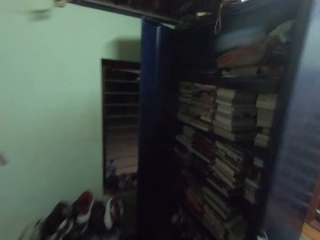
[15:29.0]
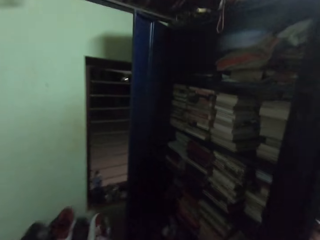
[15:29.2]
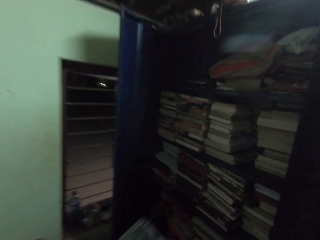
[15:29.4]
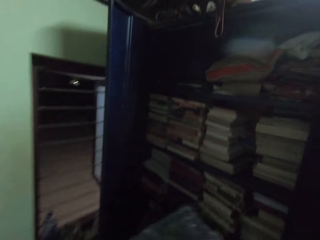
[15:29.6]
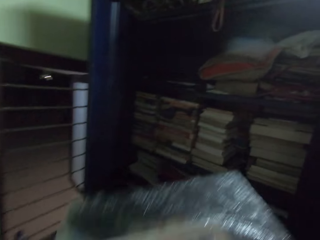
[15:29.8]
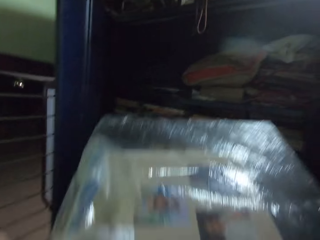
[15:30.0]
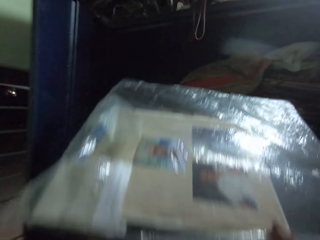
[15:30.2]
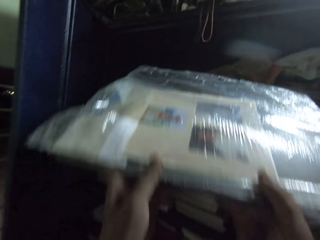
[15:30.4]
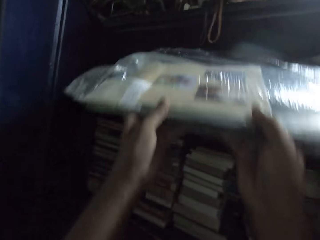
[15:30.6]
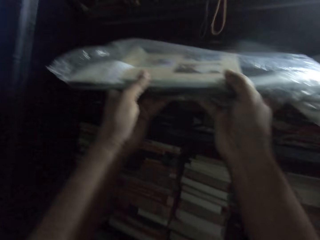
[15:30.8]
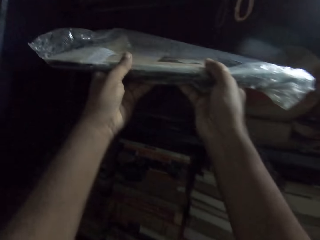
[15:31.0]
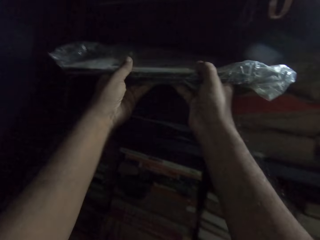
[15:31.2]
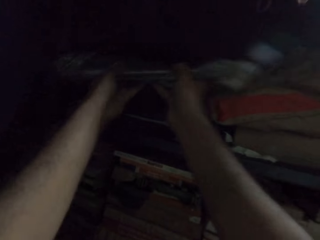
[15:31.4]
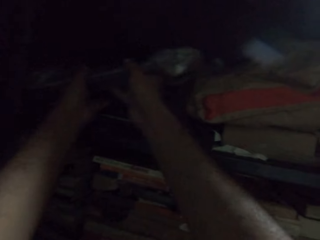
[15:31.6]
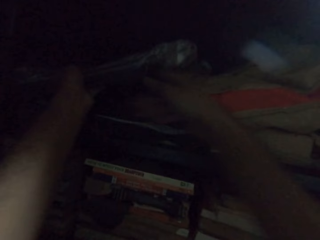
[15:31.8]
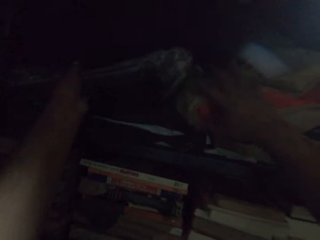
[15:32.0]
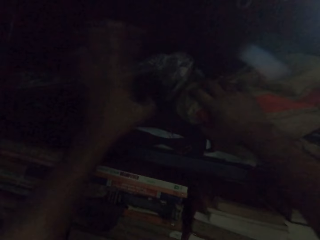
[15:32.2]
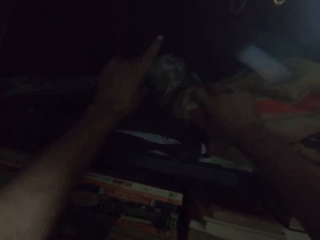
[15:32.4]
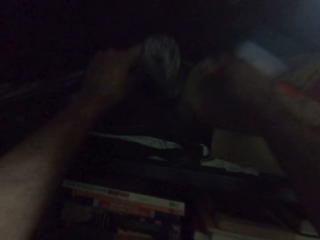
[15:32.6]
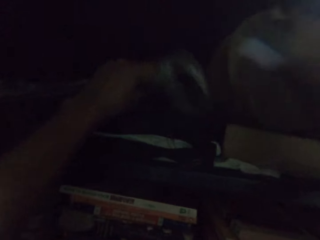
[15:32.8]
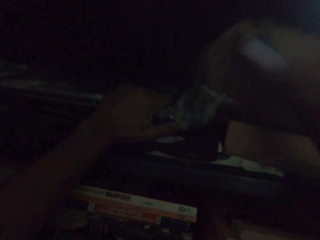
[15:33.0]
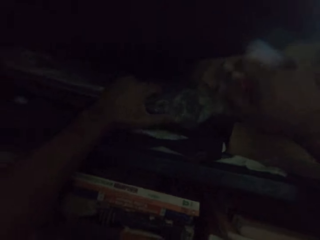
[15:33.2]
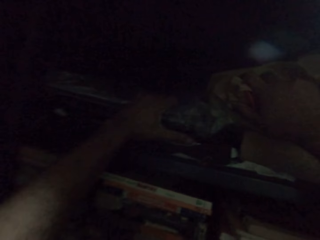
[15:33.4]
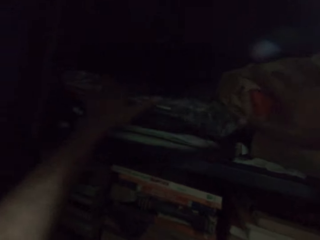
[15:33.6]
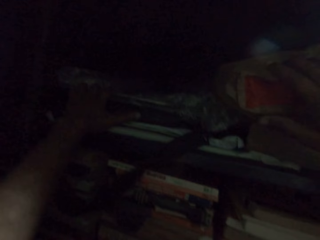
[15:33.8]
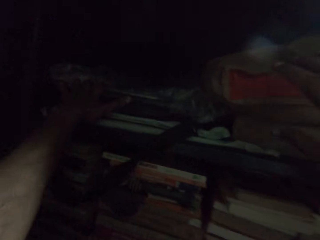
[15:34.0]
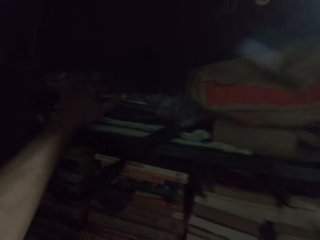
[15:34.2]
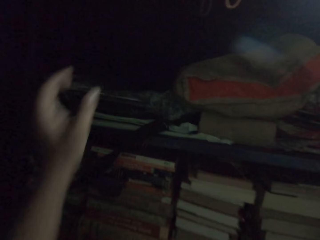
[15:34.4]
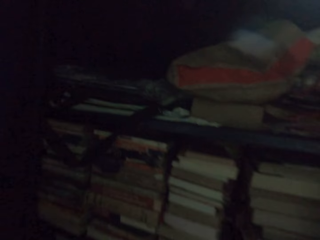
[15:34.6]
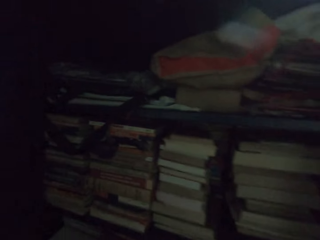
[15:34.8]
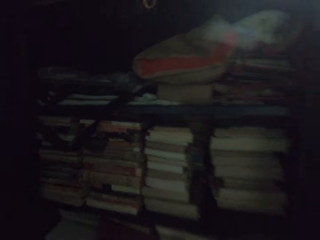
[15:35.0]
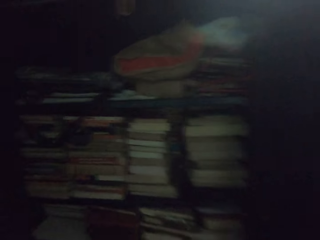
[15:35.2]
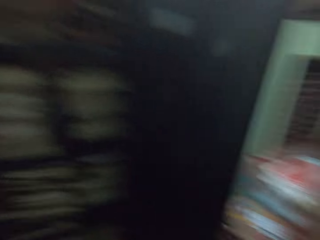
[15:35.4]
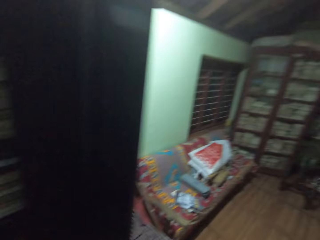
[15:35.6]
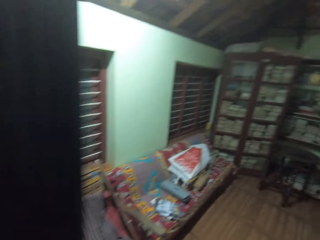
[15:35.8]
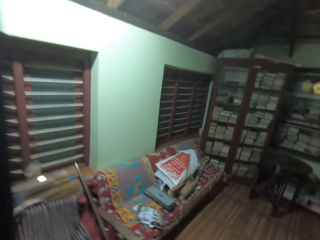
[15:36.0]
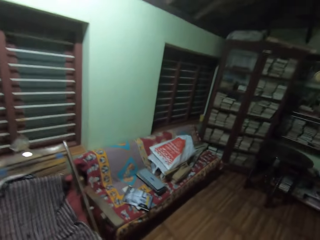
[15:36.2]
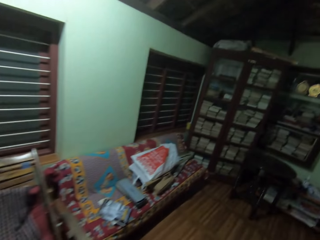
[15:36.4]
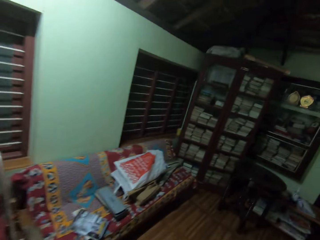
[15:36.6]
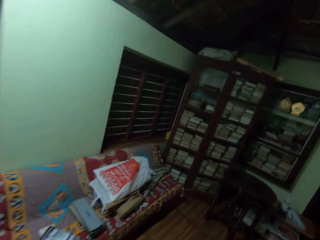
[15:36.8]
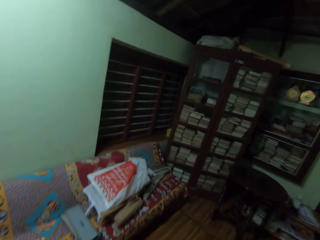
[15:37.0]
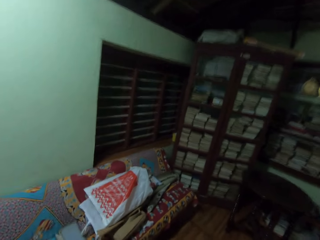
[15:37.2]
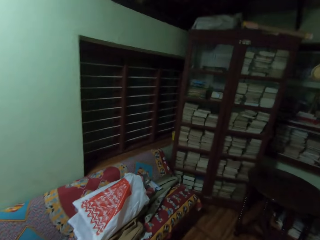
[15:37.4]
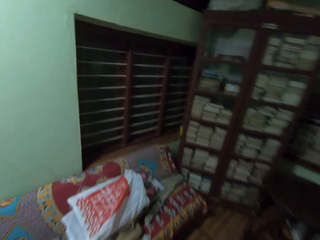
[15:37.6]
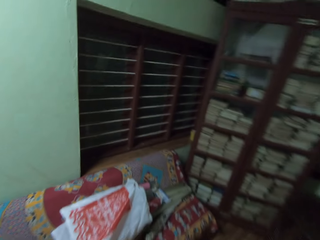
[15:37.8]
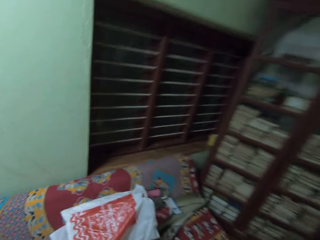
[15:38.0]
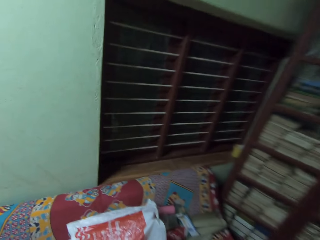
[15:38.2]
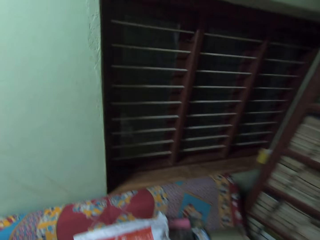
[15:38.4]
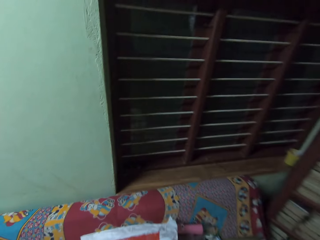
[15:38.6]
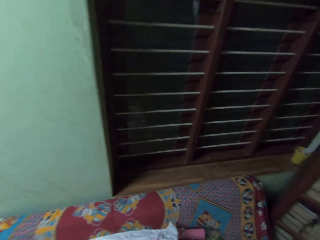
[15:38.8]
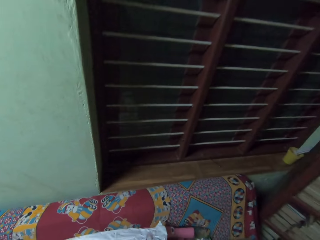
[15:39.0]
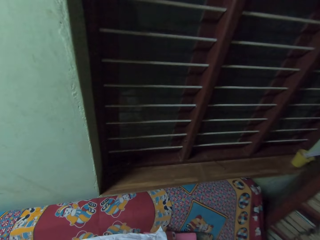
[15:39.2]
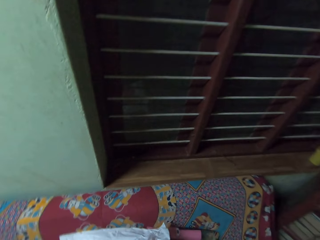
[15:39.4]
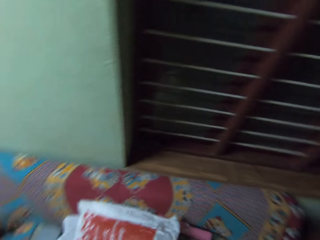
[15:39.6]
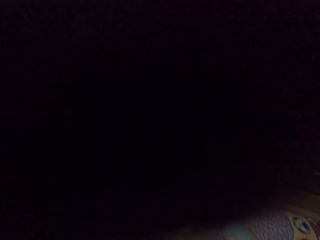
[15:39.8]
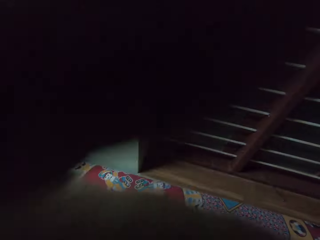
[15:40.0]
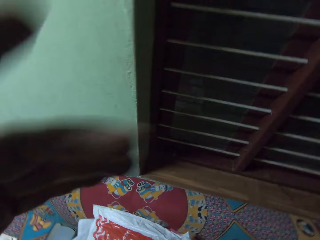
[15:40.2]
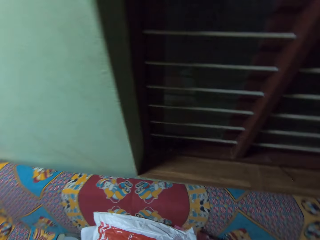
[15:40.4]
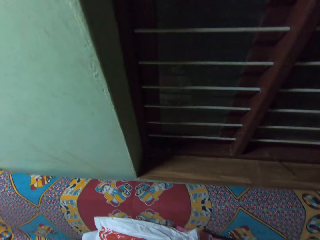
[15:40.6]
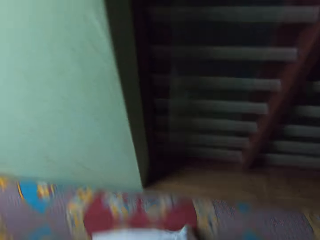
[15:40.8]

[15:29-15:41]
The camera wearer puts the bag on the shelf. They walk in the house.

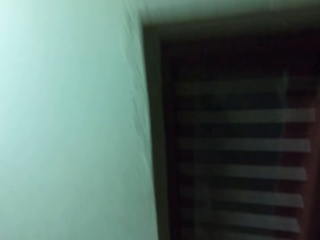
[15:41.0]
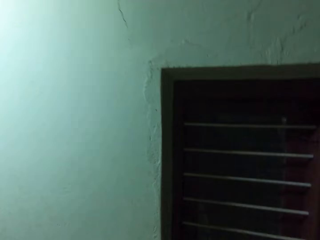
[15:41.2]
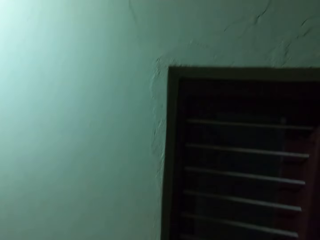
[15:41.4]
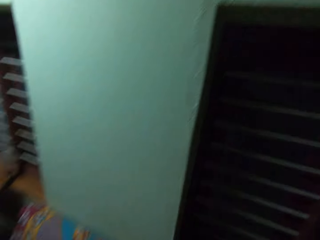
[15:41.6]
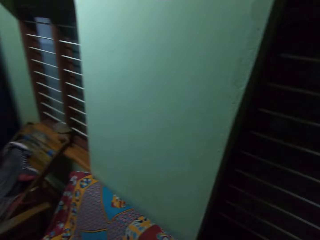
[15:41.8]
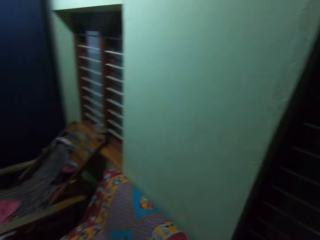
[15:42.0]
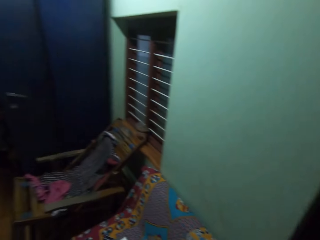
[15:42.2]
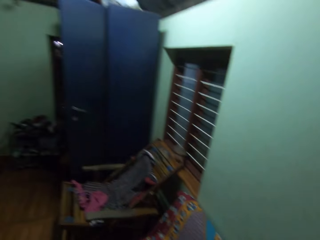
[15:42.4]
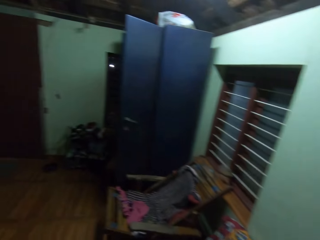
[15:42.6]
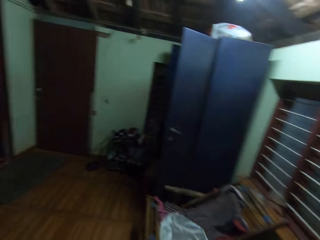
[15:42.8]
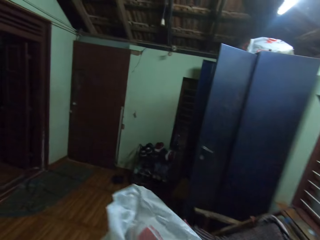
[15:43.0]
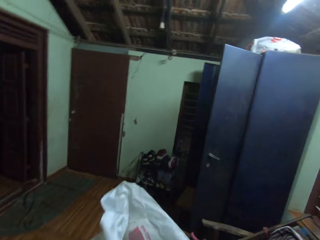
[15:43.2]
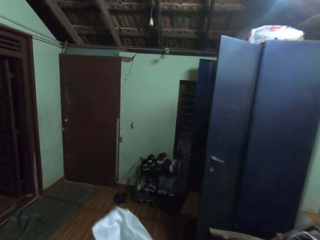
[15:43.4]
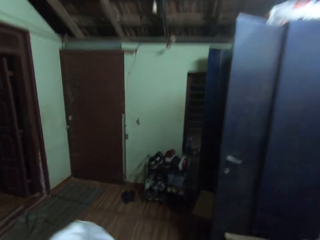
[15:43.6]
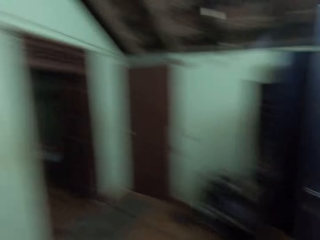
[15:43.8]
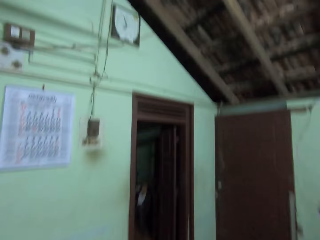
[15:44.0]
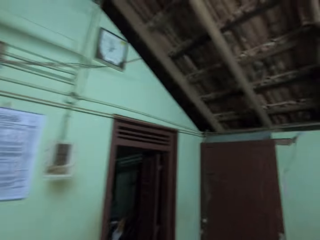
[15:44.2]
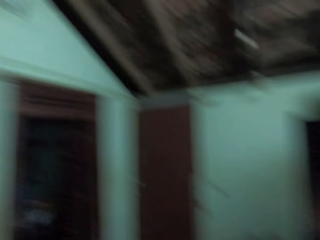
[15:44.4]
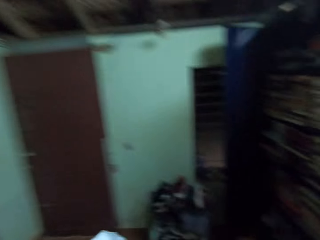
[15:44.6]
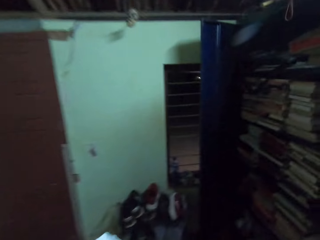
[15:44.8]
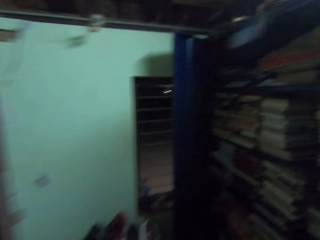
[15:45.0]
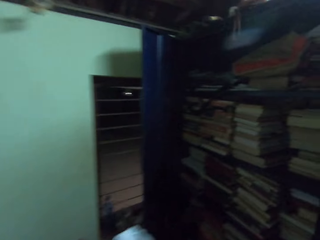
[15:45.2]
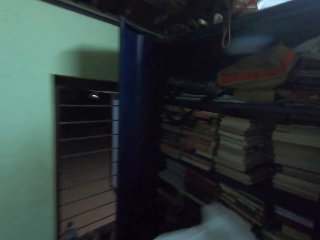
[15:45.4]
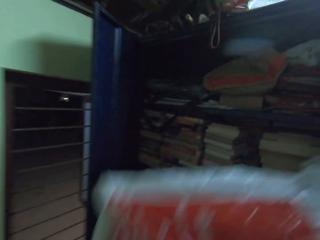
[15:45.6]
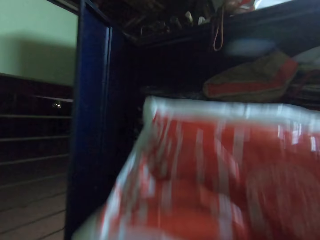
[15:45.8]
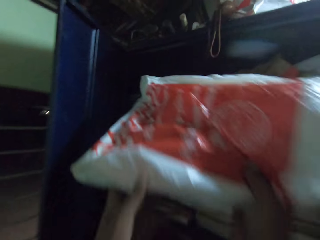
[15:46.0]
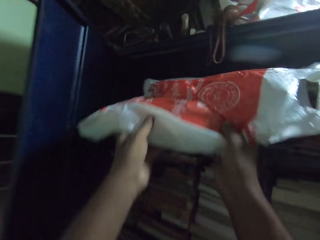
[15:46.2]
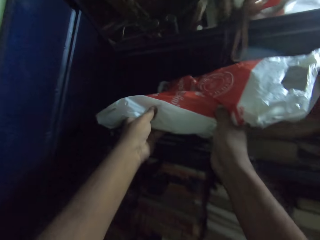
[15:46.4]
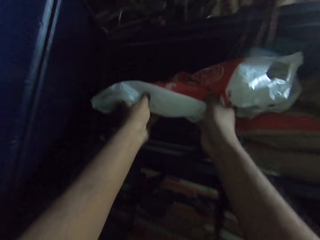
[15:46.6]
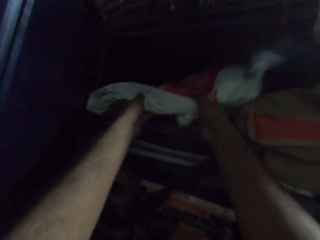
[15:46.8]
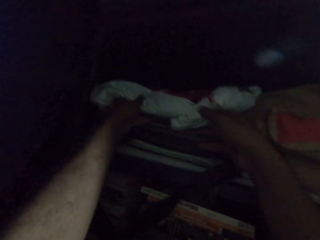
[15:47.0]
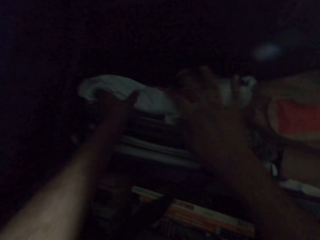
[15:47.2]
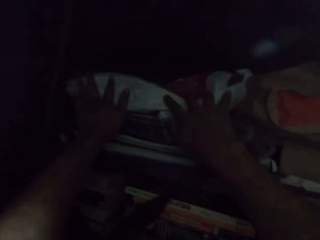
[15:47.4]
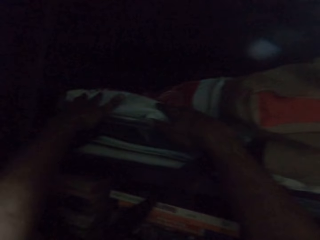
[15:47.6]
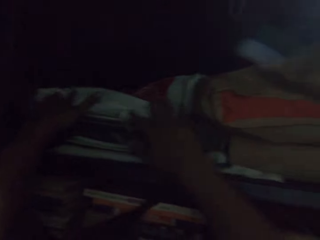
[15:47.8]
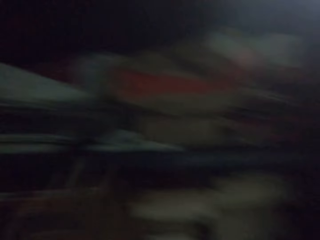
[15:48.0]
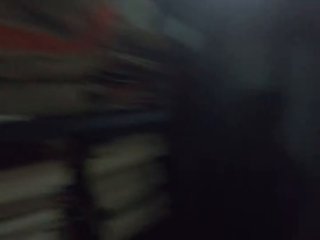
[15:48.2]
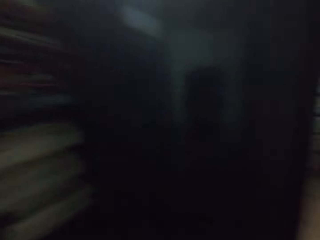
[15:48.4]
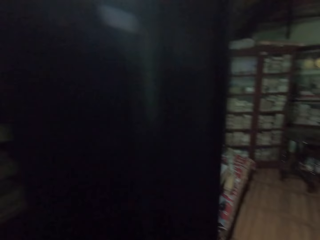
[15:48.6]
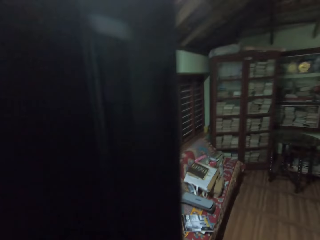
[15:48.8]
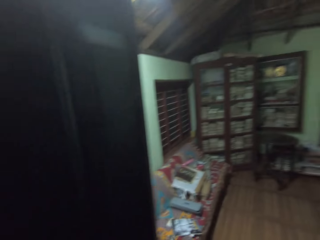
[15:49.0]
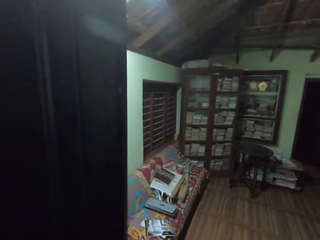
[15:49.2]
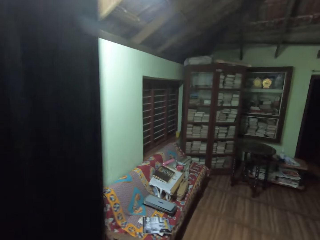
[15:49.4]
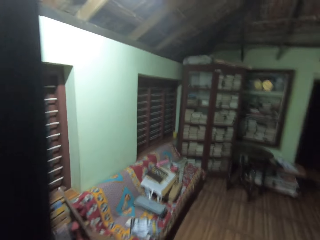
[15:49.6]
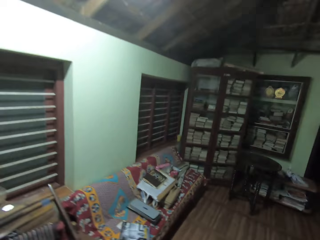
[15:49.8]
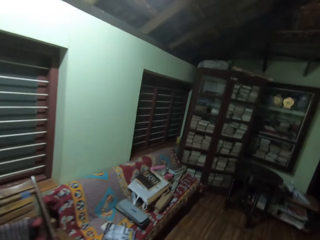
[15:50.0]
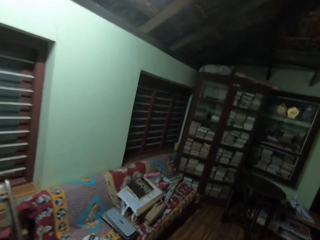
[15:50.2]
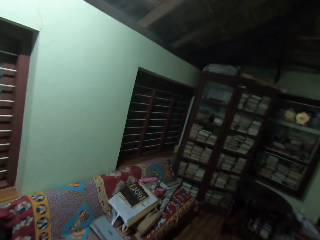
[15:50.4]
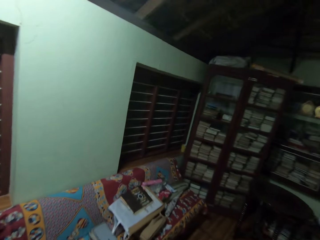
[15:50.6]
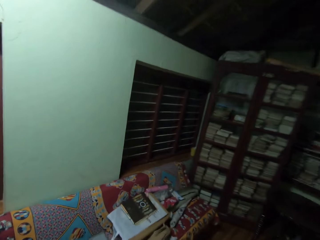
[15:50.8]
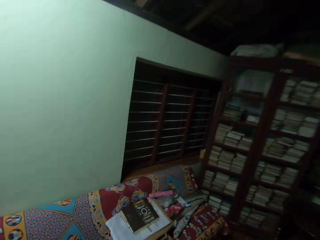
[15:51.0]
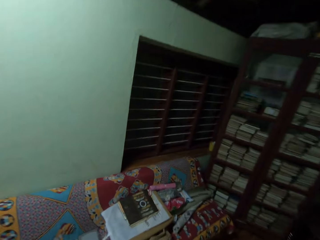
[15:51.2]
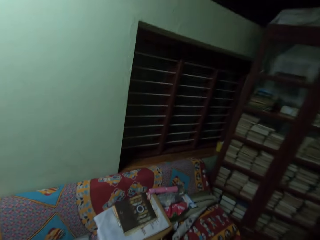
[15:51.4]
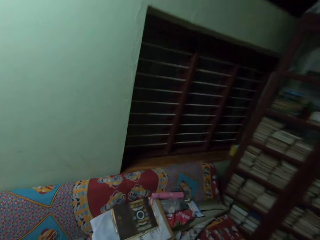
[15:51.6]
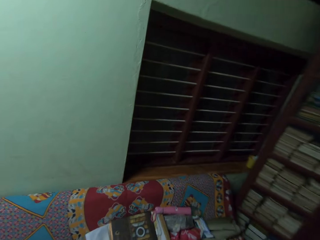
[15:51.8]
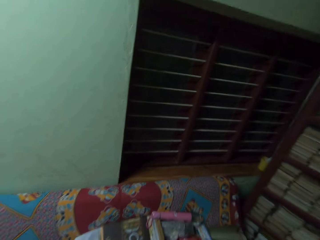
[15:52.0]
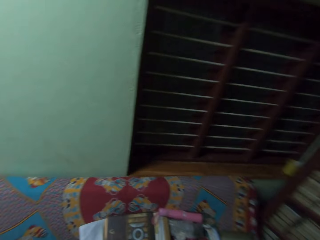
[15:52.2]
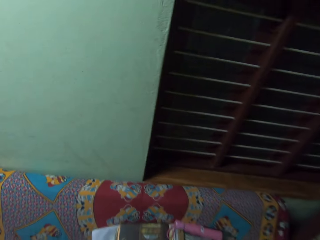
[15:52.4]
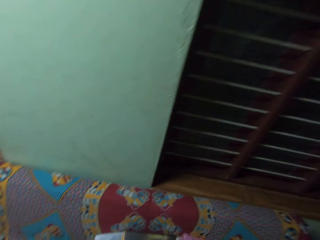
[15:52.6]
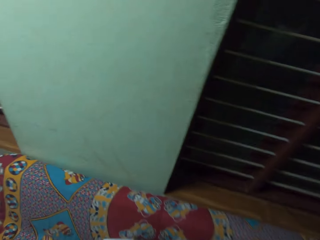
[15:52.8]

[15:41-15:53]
The camera wearer puts the polythene in the shelf. They walk around the house.
